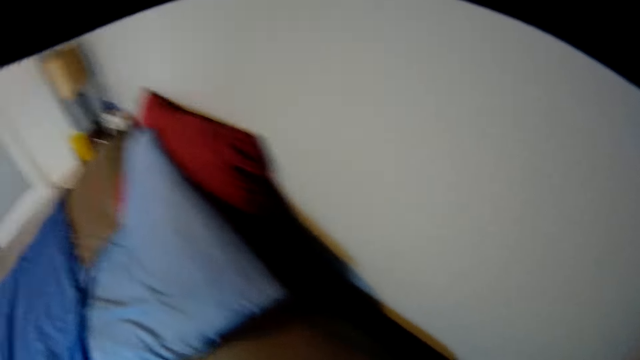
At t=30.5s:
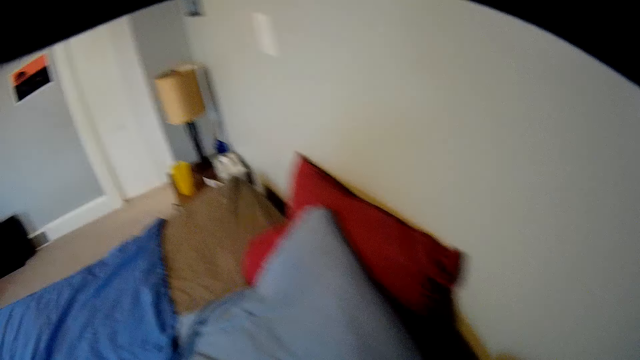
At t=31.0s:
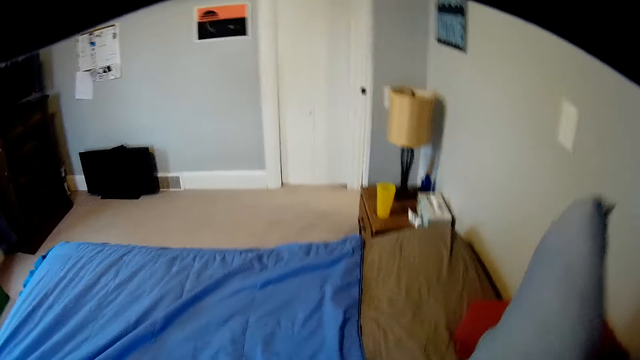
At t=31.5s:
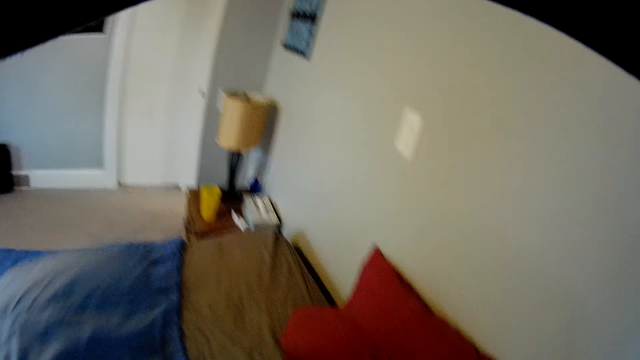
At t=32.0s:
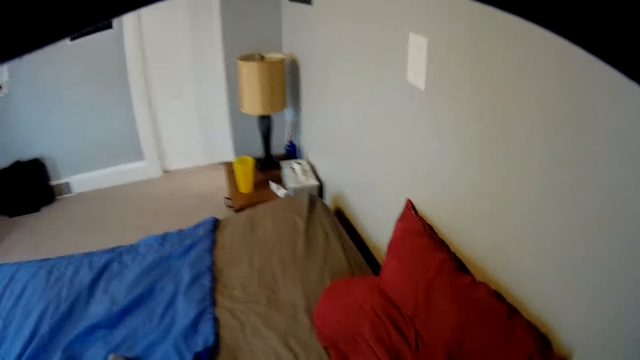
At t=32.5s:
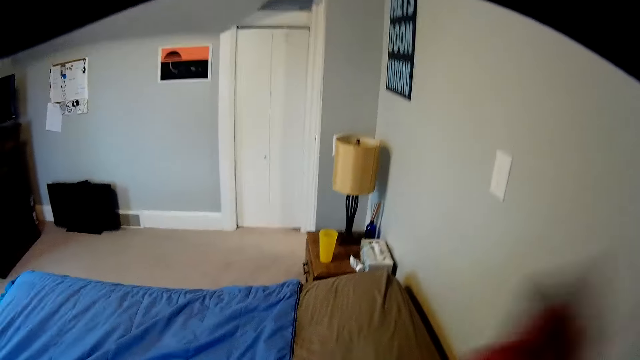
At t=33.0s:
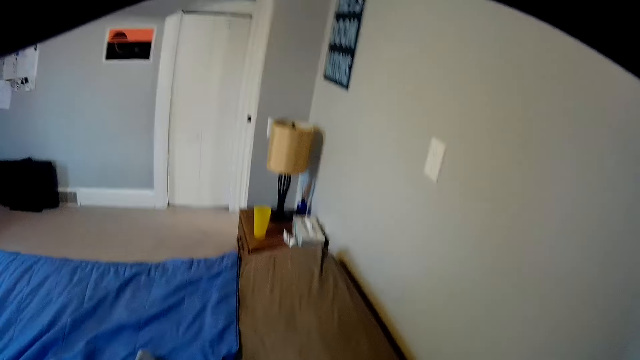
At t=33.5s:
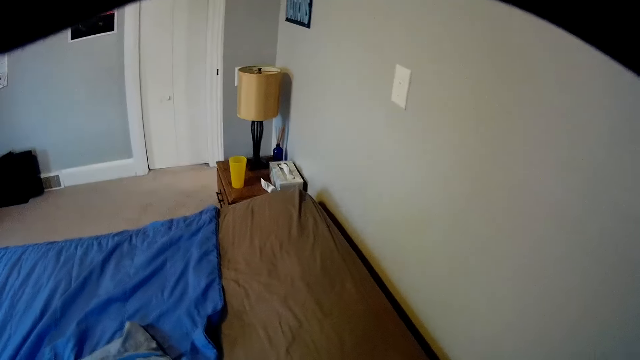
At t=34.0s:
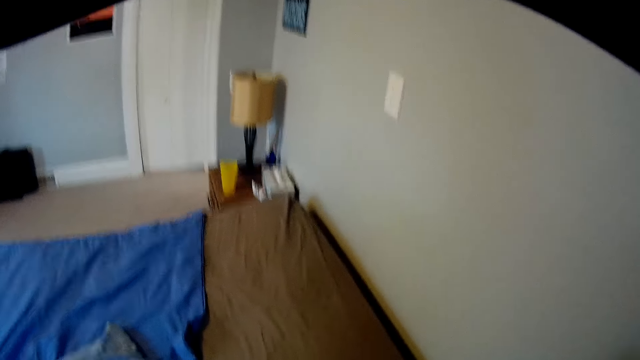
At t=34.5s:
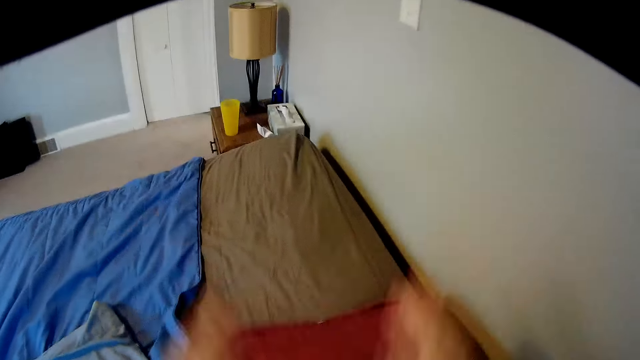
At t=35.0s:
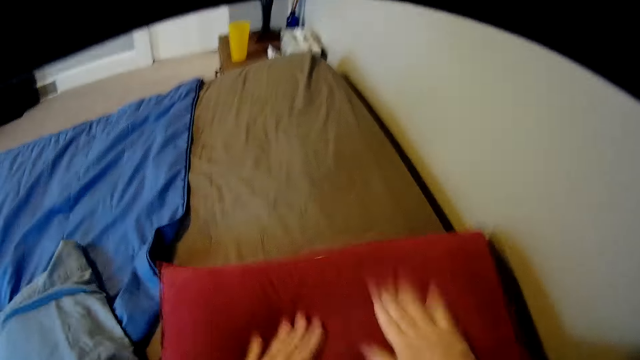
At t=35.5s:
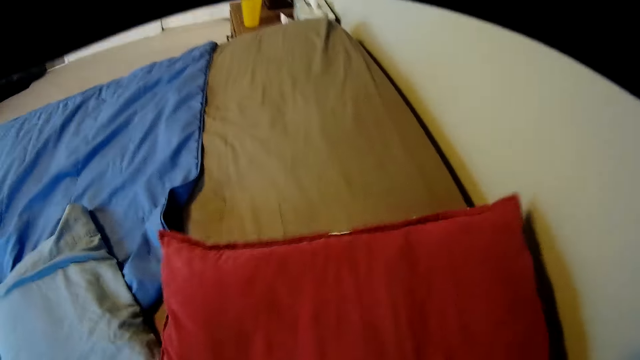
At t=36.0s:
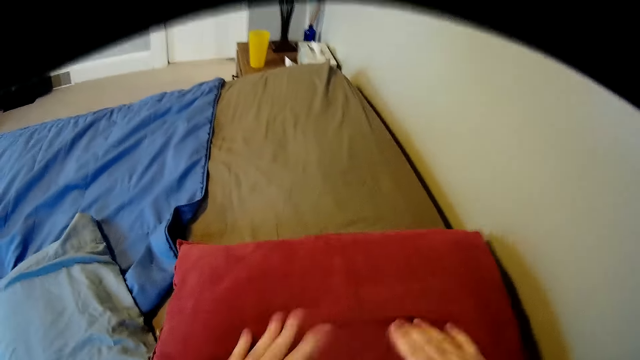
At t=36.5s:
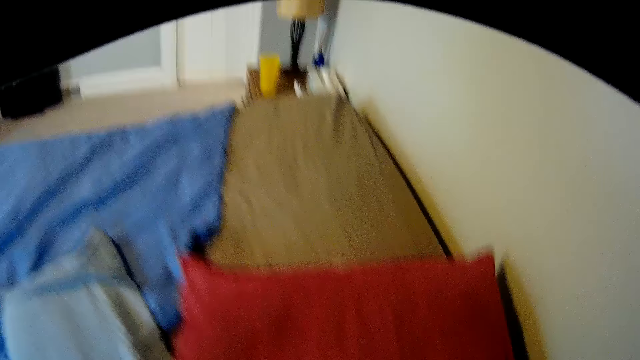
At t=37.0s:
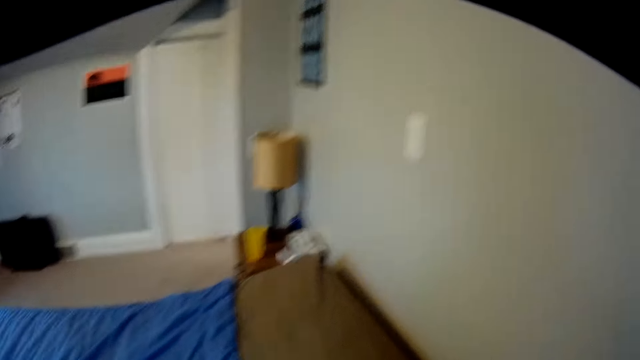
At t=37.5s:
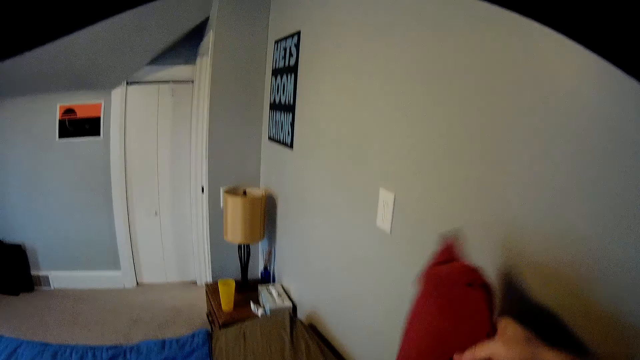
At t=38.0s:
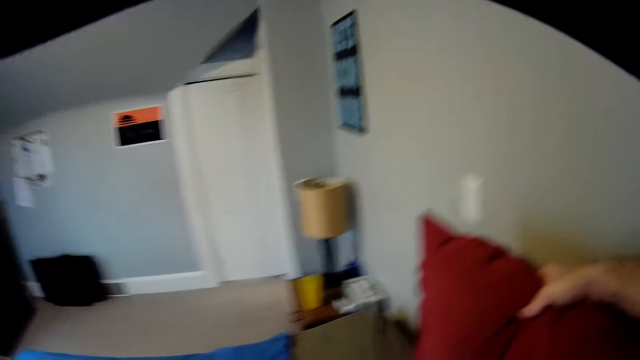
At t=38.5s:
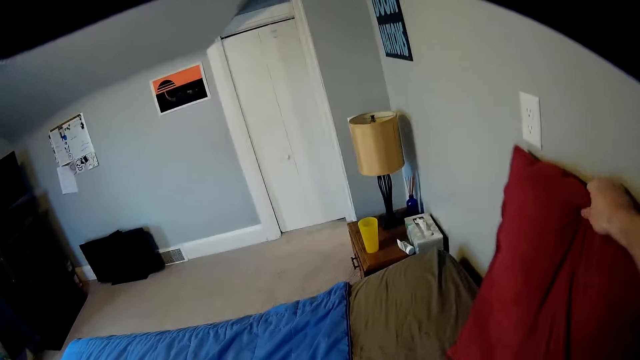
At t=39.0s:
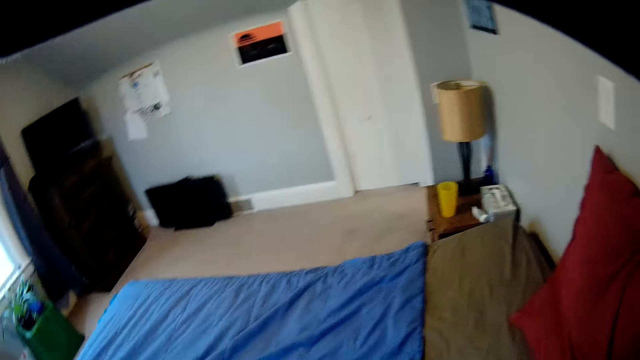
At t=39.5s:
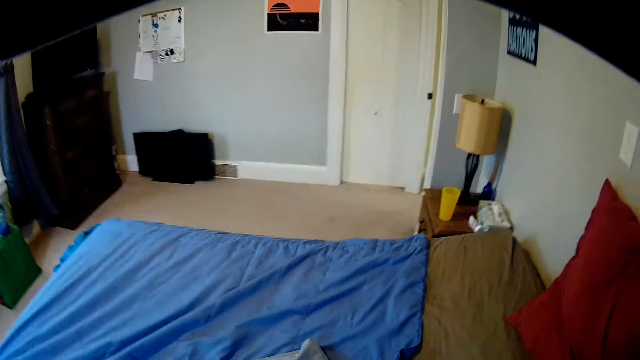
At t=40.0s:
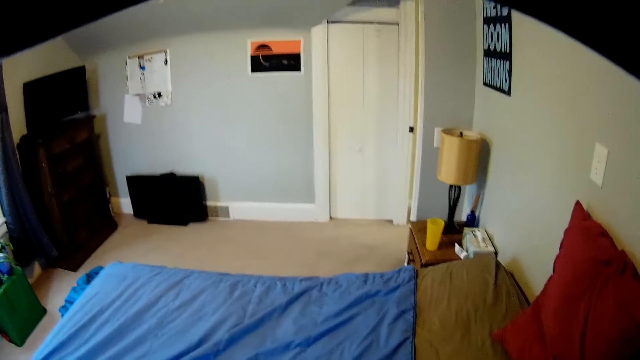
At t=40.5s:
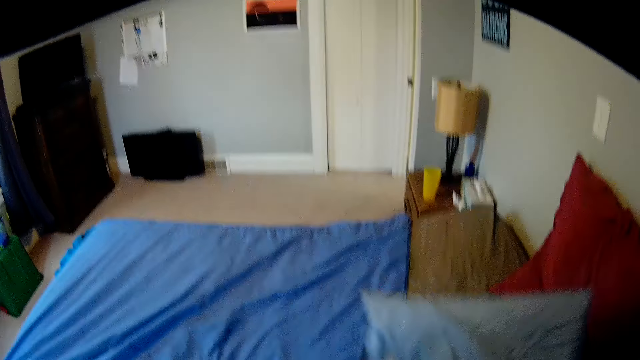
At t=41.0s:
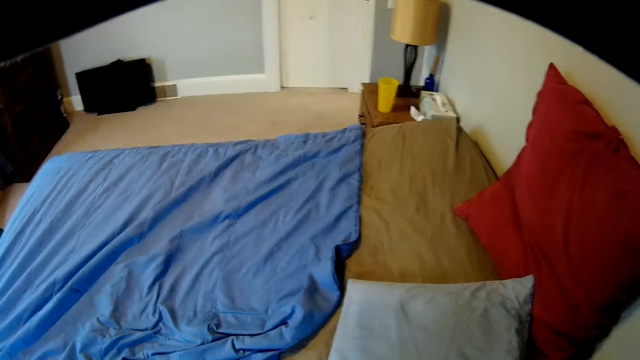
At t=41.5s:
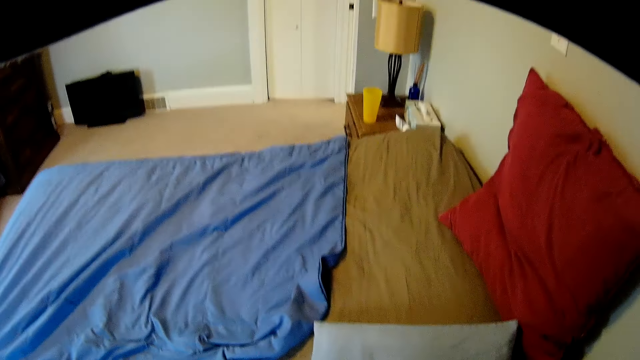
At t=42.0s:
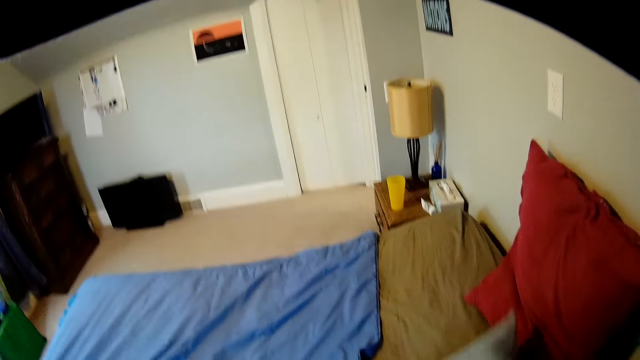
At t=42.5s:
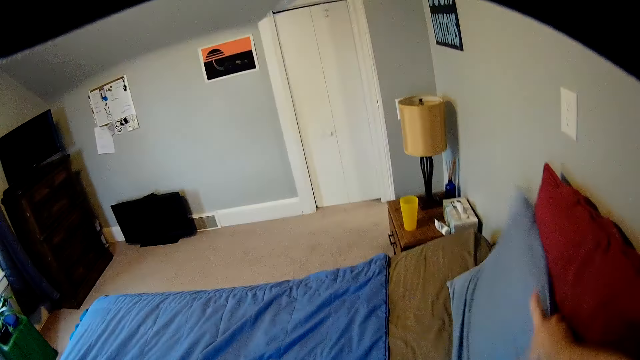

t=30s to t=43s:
The camera wearer makes the pillow. They touch the pillow.

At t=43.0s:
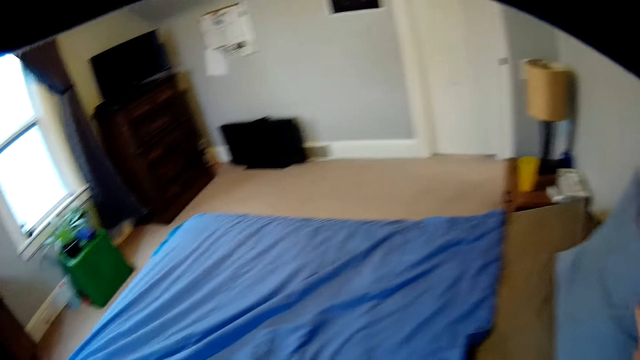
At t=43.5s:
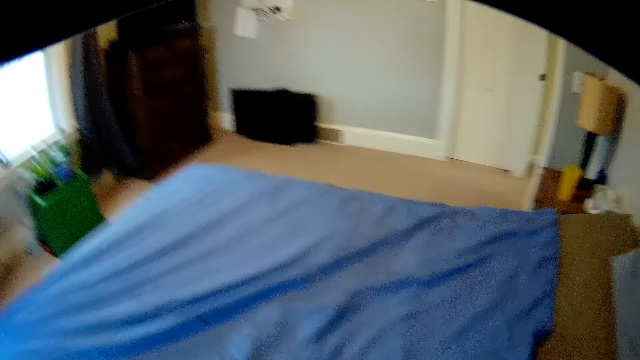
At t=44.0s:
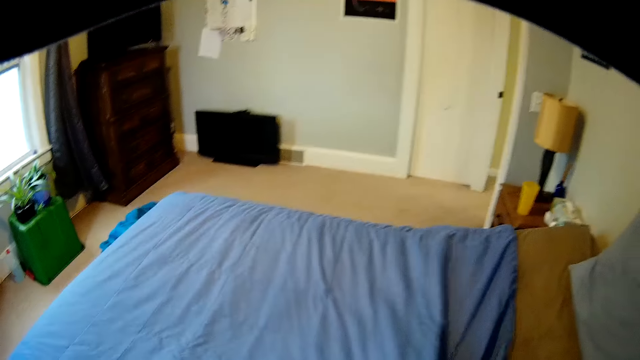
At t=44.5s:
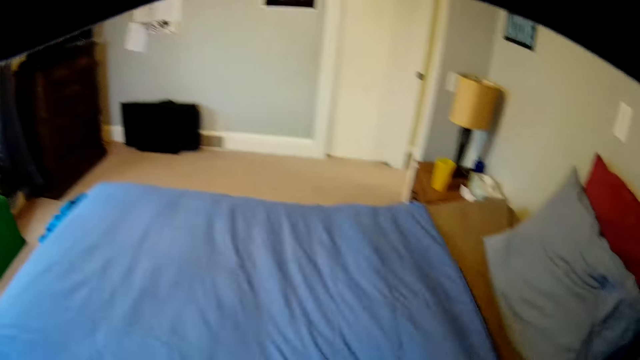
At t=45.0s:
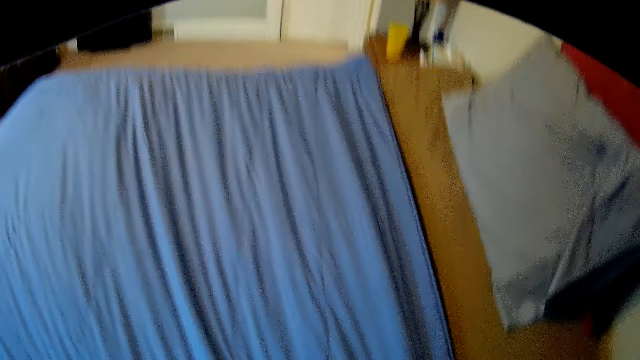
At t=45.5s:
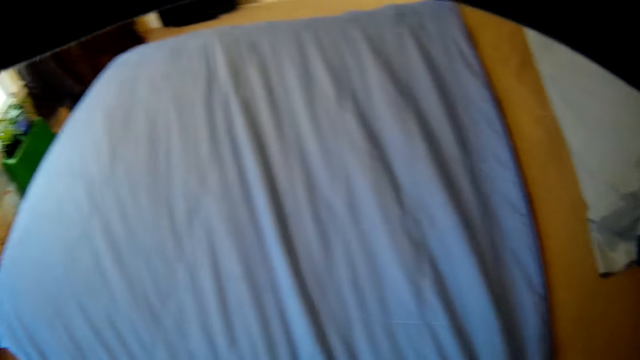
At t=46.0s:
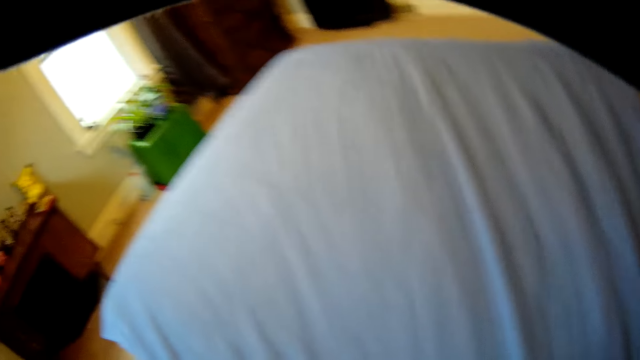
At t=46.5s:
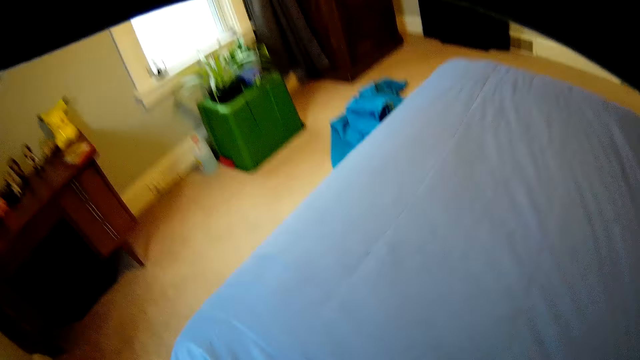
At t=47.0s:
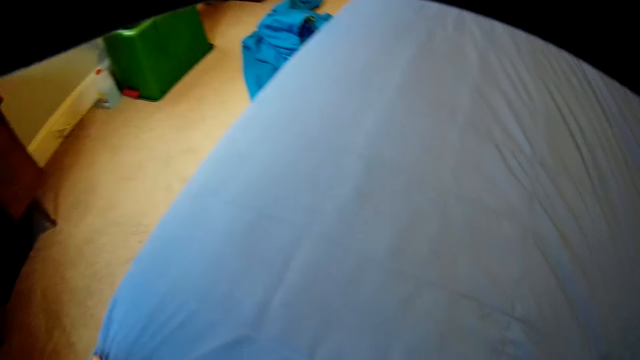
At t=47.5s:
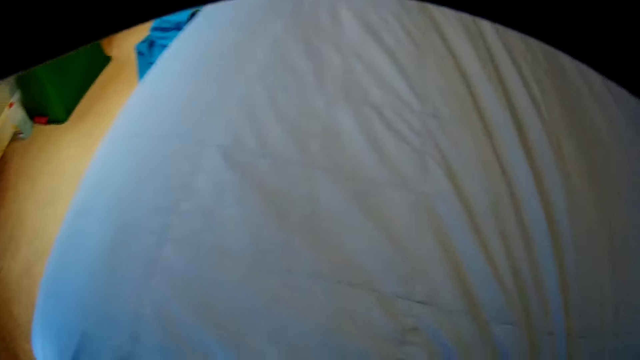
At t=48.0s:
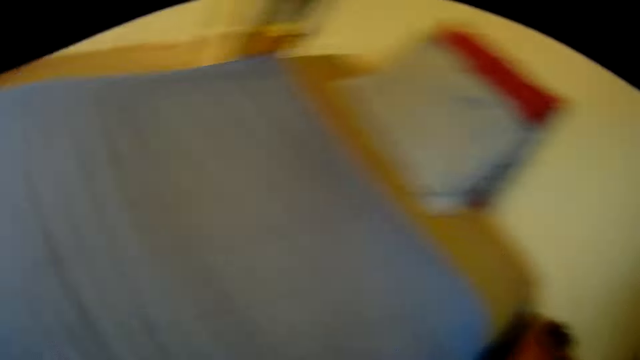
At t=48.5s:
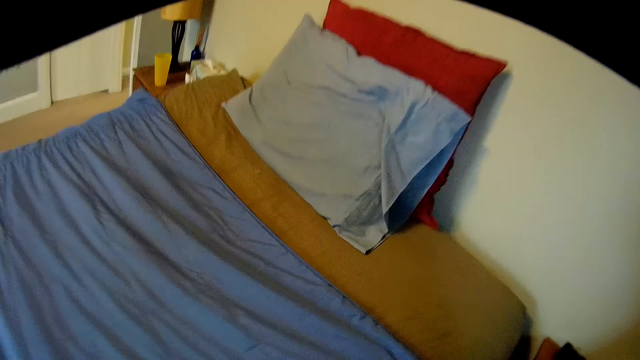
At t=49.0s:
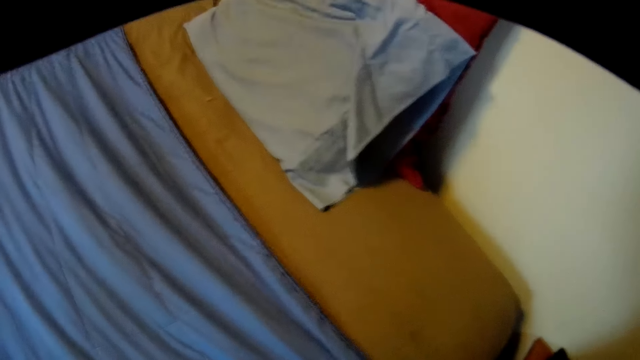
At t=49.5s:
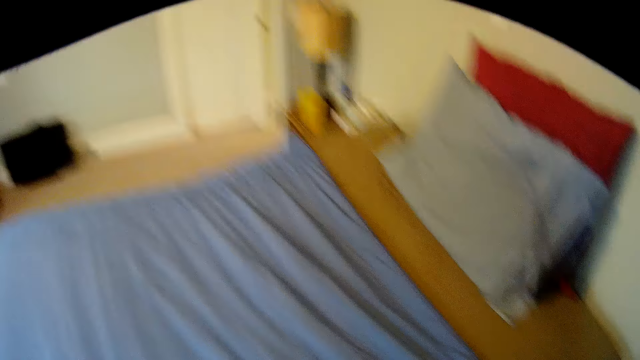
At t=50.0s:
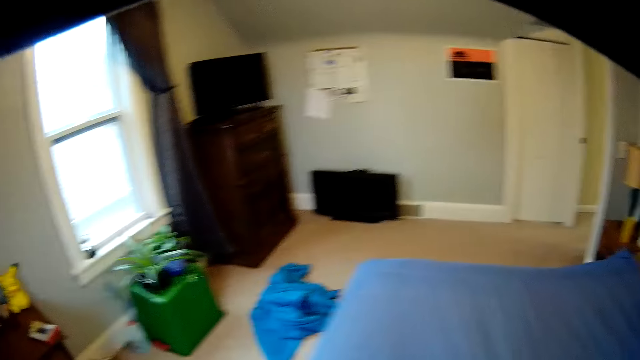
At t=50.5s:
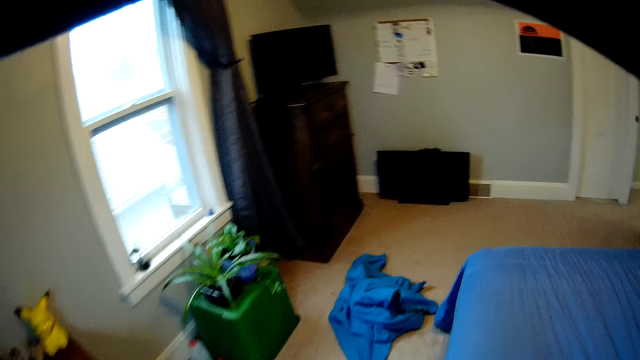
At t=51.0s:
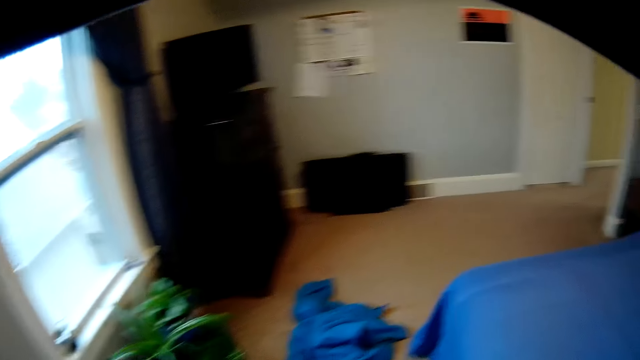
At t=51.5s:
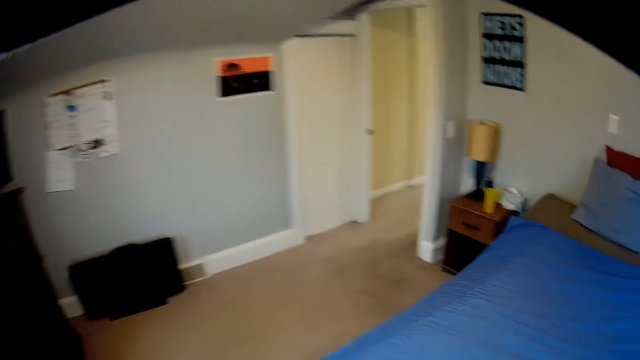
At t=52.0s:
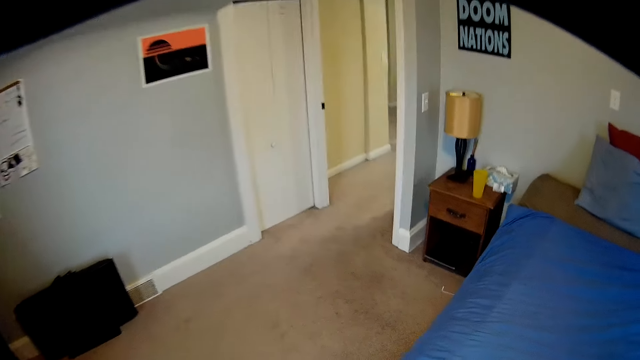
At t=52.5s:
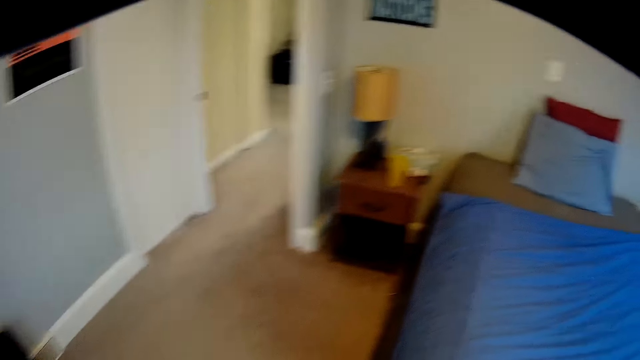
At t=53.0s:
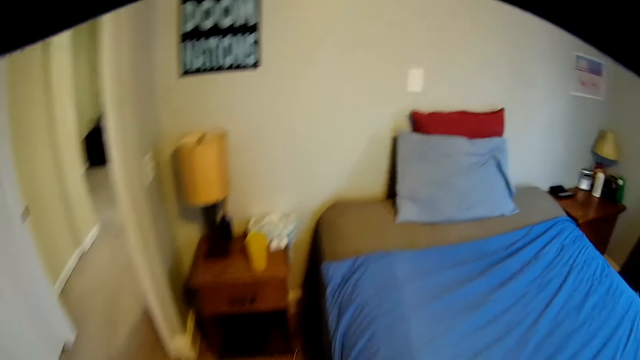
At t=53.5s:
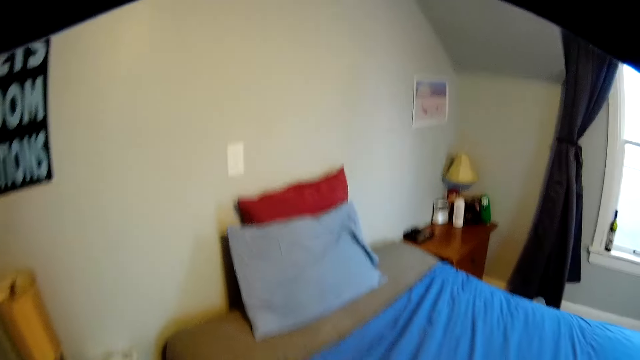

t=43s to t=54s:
The camera wearer spreads the bed. They adjust the bedsheet.
